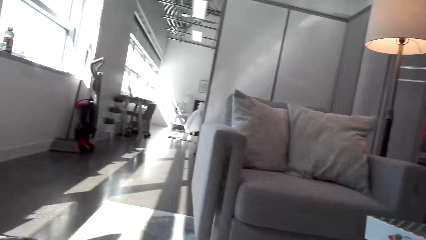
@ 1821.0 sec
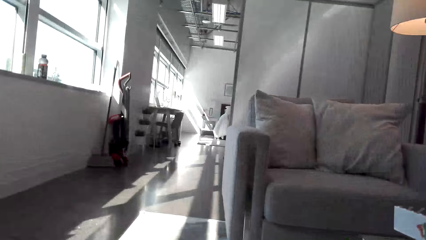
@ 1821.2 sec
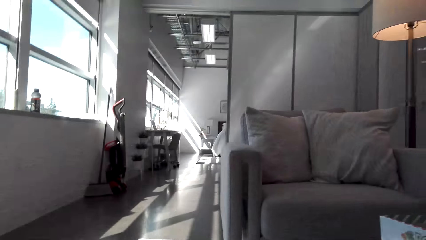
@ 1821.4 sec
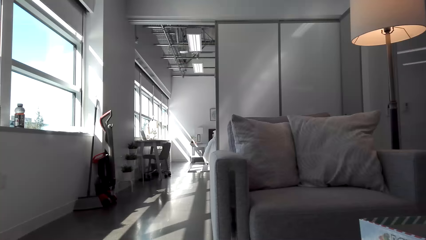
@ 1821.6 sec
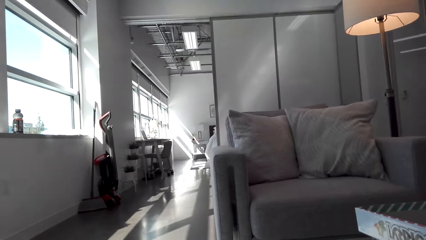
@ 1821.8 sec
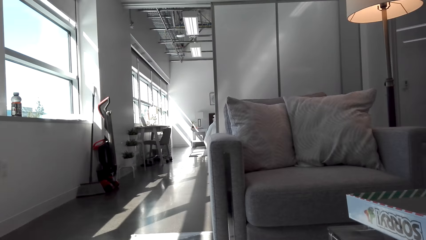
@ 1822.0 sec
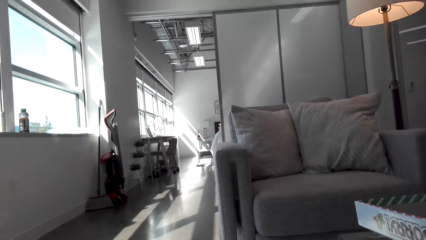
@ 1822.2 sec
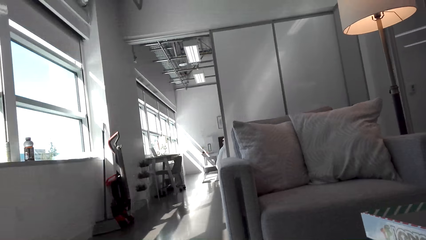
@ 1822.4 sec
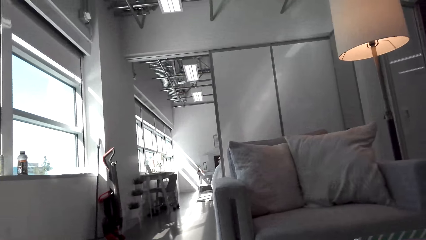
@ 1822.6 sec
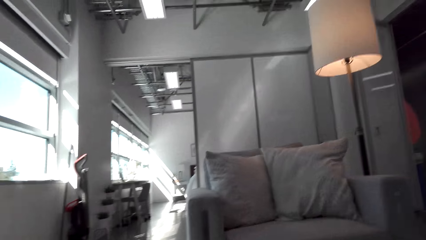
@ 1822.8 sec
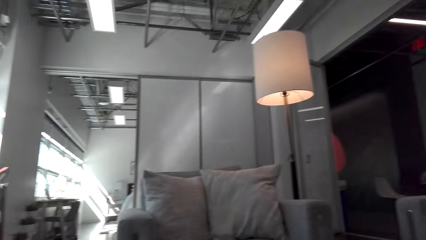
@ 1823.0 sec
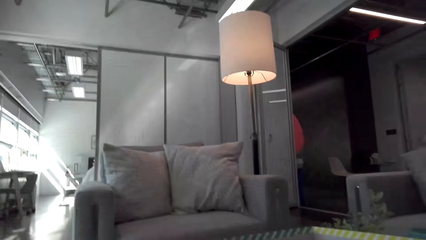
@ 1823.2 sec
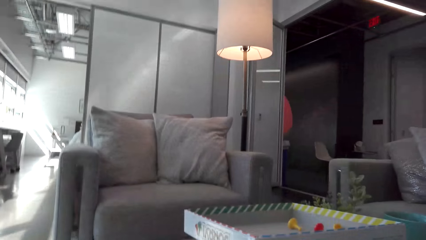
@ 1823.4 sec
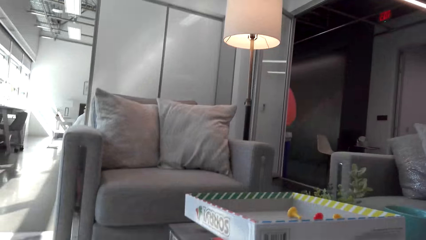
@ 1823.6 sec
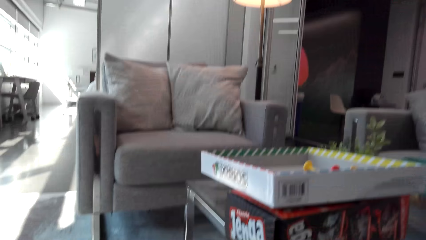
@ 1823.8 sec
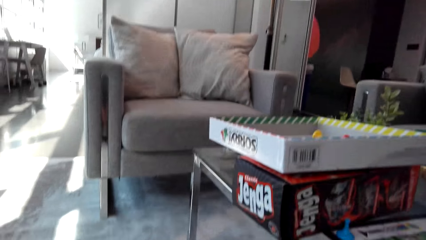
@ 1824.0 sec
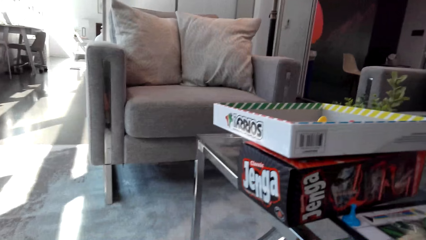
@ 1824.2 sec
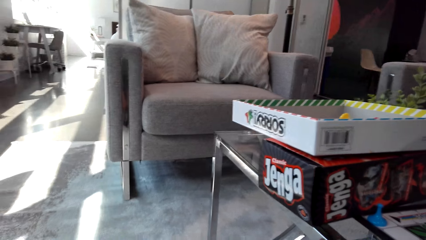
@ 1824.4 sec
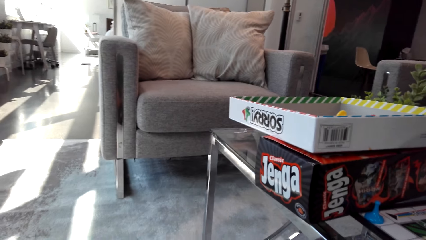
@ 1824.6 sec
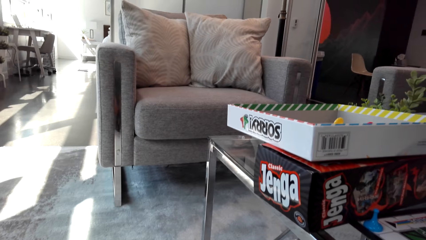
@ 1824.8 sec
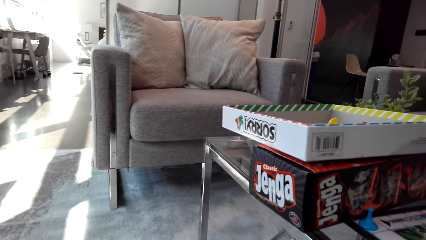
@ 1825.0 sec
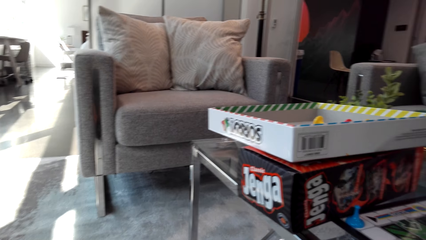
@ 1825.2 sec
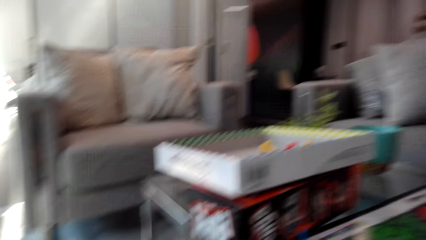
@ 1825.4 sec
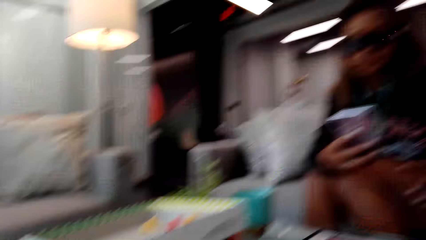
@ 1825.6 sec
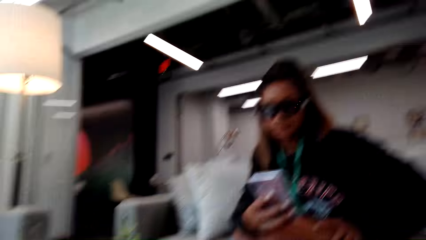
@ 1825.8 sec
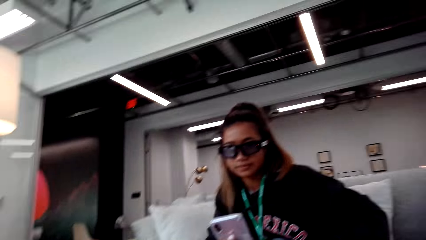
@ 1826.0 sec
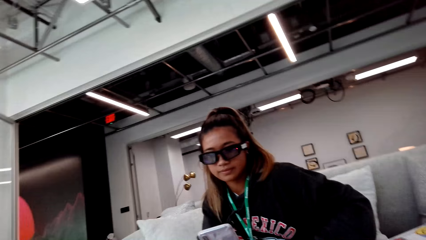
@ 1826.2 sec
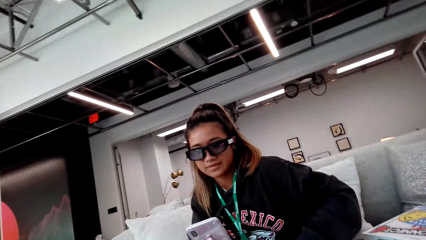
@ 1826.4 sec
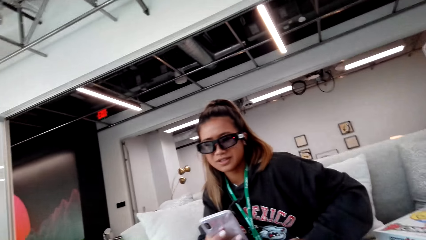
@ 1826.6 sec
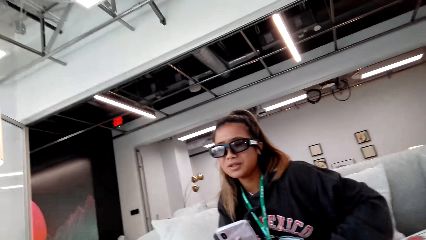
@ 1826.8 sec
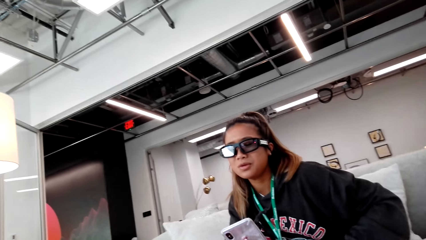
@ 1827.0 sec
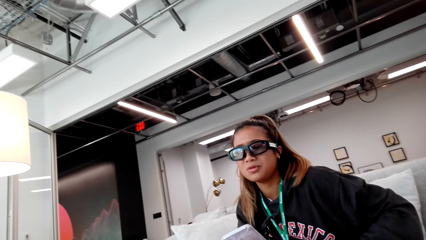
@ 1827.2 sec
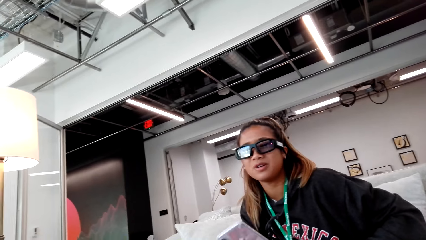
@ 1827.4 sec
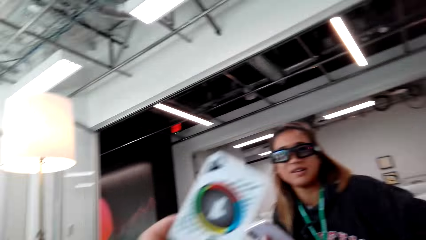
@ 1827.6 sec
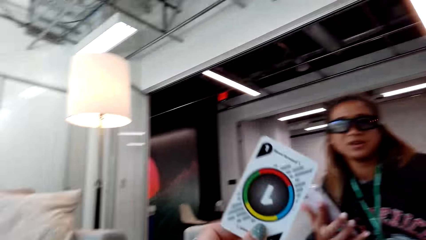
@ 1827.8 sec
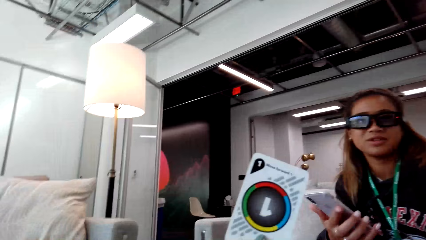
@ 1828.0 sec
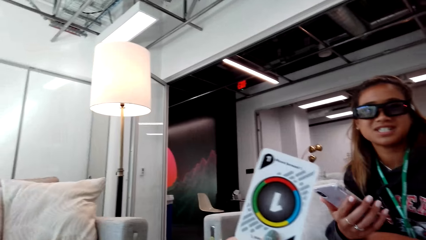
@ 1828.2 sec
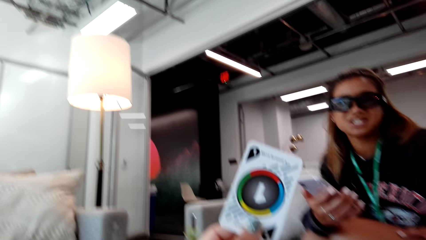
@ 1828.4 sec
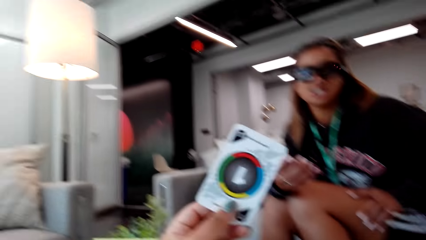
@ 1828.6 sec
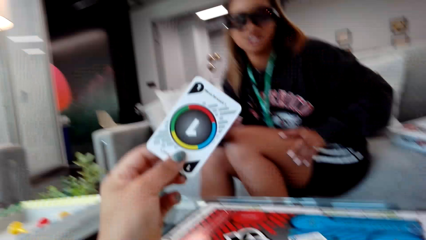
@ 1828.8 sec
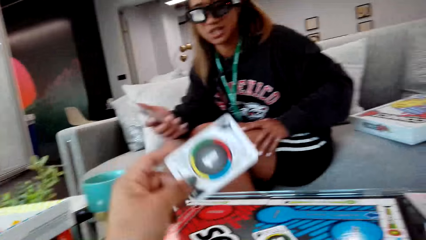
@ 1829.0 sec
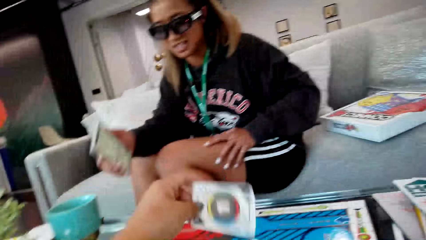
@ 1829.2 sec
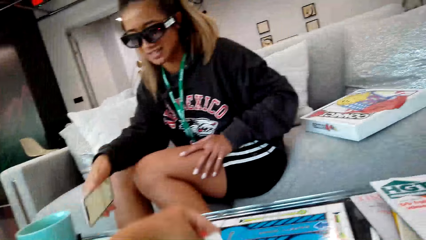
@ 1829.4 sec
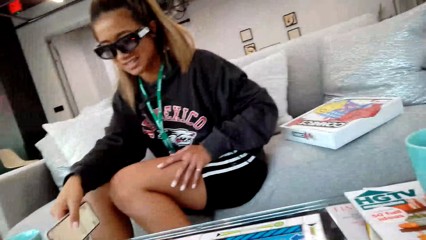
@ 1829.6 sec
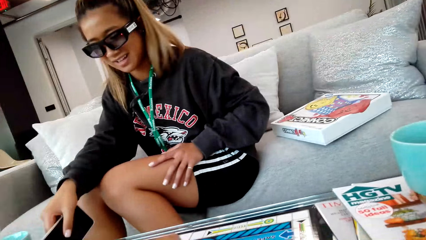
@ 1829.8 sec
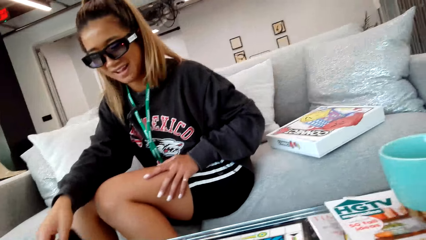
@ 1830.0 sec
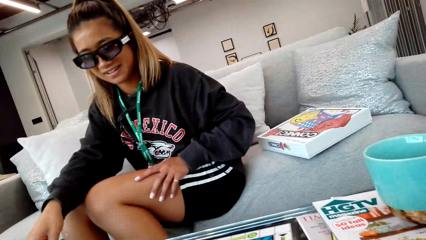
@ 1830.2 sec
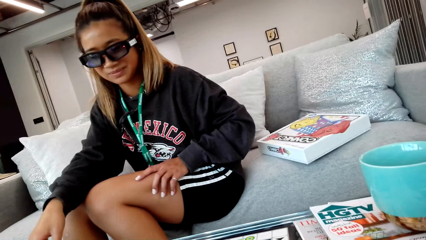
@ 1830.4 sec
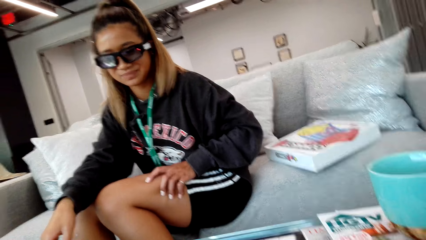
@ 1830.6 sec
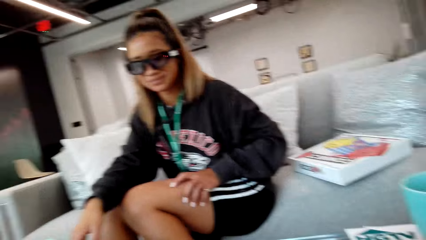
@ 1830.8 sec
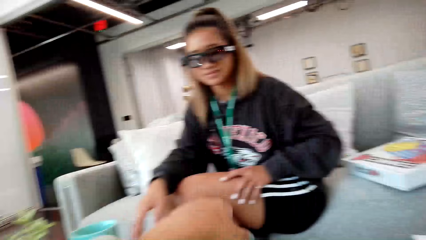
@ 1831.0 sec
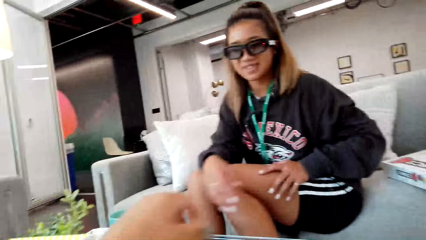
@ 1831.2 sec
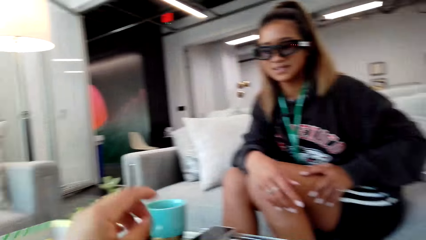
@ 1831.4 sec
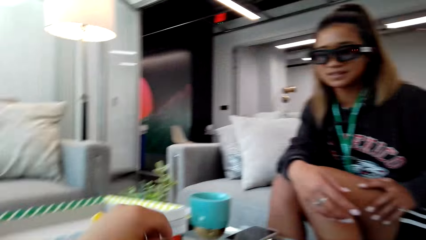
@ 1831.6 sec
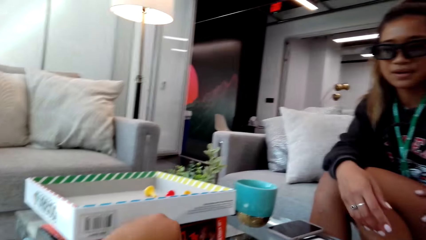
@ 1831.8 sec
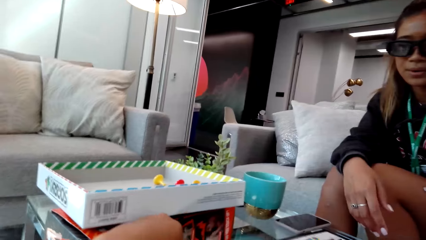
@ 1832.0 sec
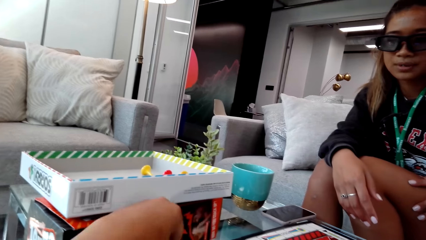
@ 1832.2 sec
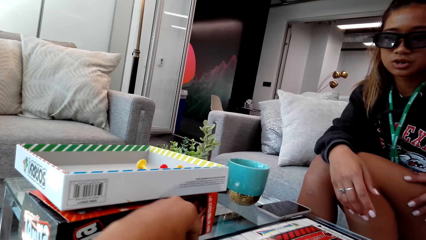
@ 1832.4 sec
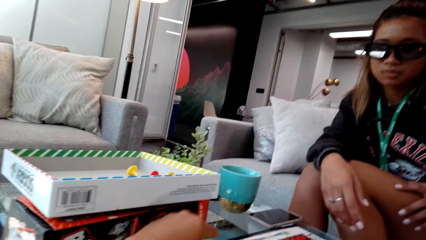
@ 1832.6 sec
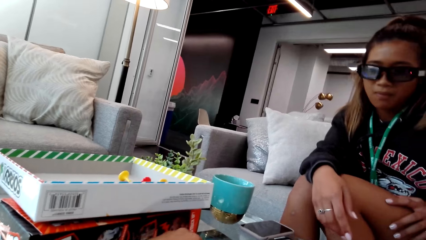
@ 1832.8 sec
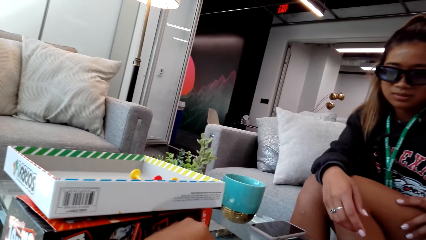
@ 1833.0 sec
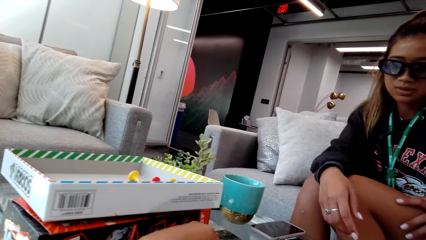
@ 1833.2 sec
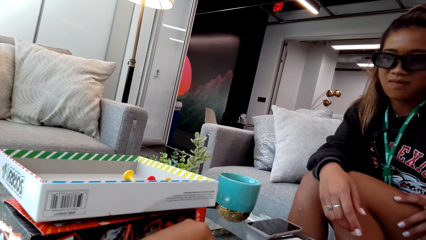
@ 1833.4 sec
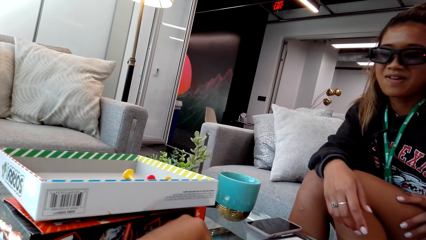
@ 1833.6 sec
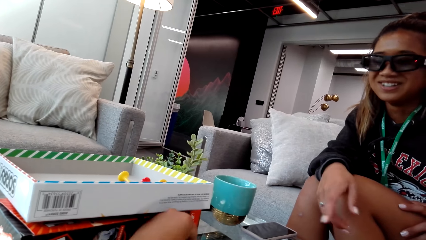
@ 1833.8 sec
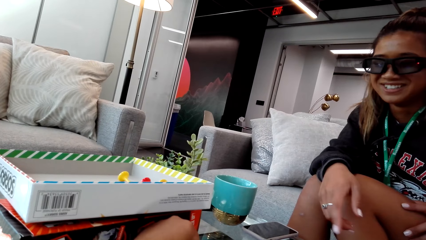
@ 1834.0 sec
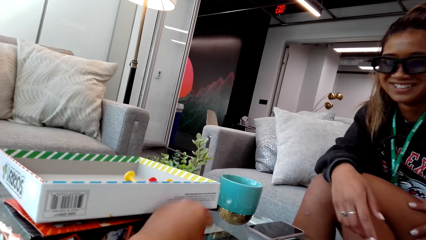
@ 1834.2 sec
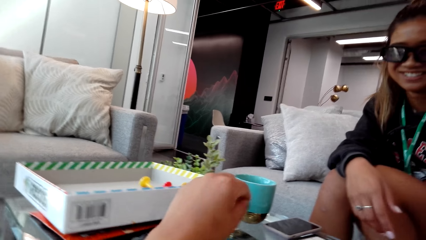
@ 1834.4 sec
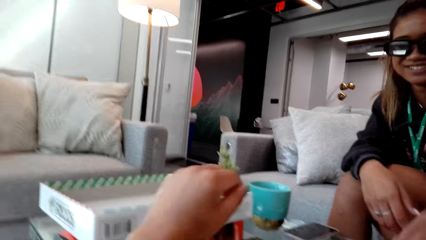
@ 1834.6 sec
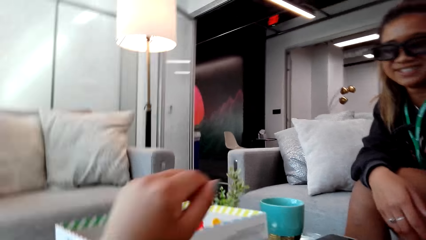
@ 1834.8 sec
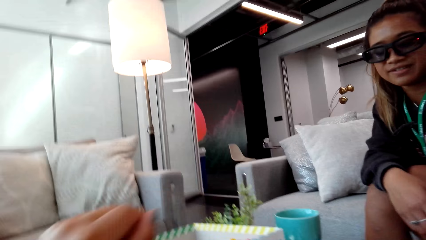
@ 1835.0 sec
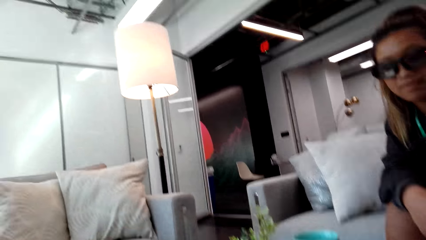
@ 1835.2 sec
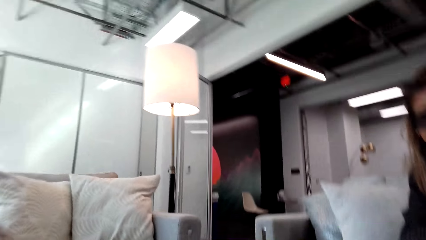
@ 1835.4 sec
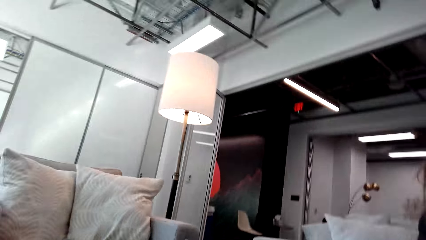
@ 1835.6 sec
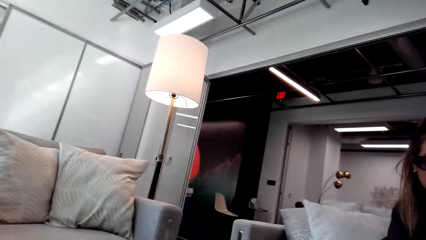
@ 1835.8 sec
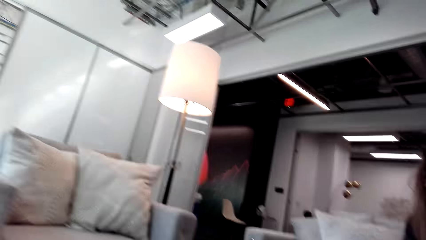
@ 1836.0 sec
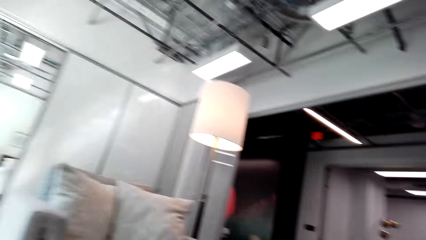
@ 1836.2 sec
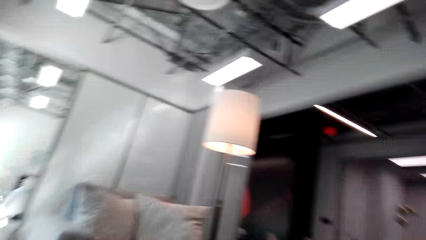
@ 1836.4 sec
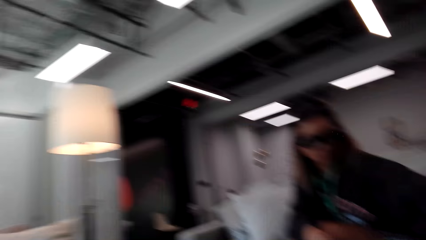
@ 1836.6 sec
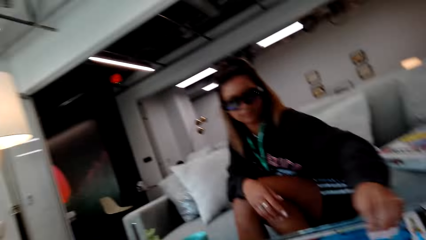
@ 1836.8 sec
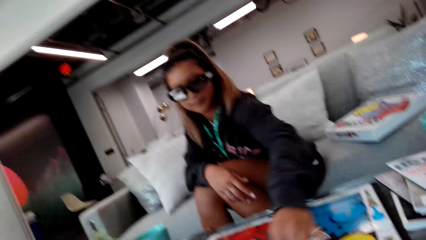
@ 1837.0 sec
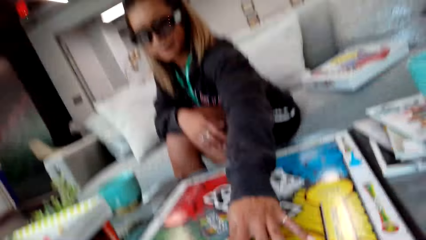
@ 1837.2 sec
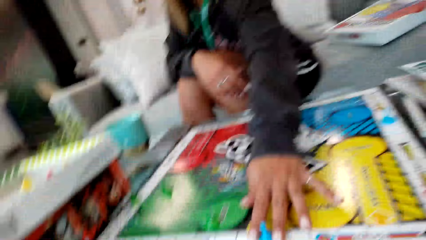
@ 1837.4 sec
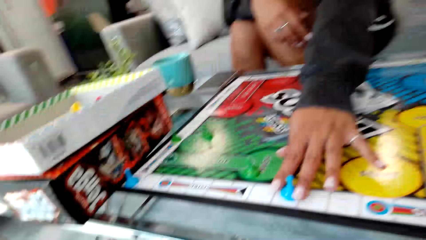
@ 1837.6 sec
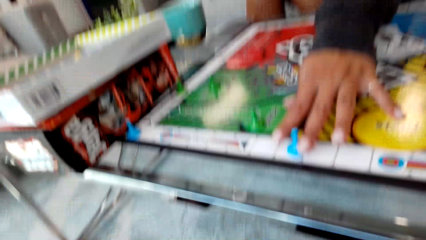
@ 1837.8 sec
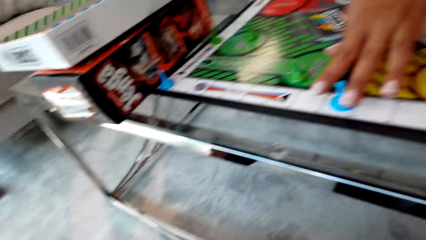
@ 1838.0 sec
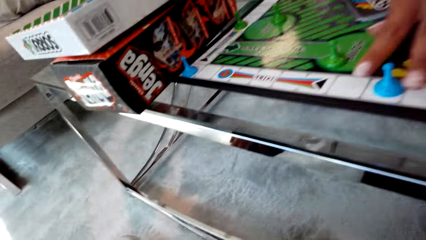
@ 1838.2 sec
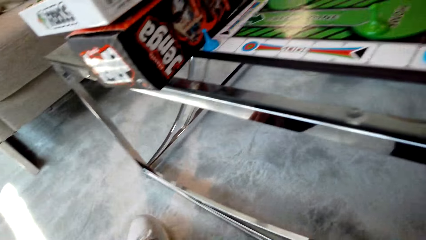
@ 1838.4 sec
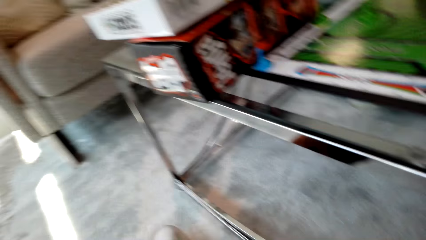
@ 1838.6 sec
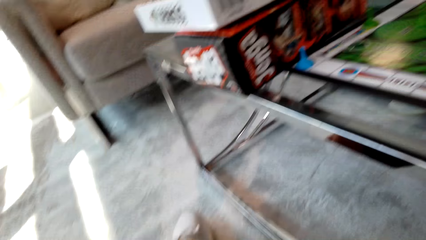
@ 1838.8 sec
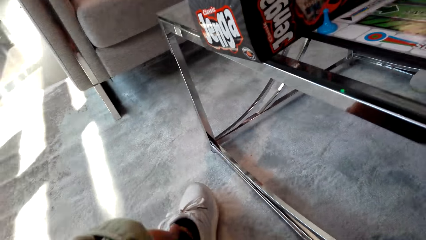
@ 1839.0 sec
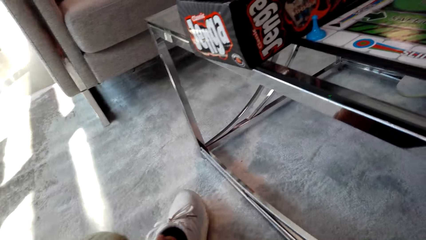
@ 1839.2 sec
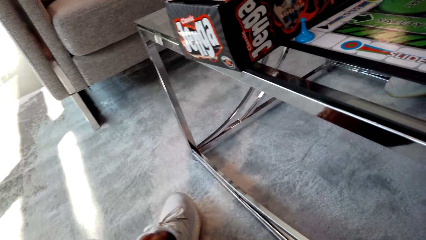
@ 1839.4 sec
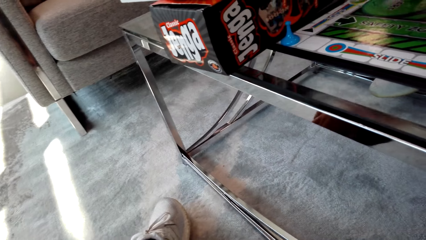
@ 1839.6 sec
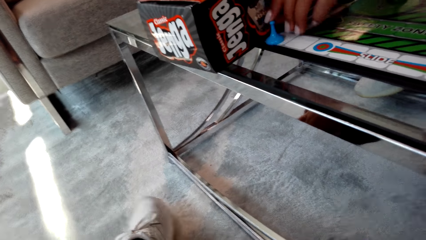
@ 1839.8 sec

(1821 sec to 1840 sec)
A person moves the pawn on the game board. The camera wearer raises the card, puts the card on the table and looks around.
